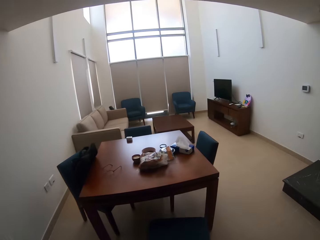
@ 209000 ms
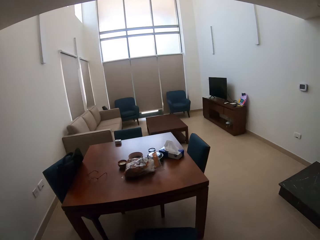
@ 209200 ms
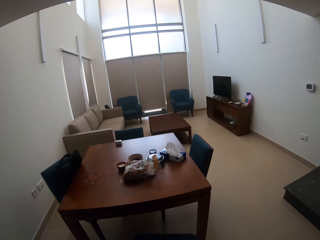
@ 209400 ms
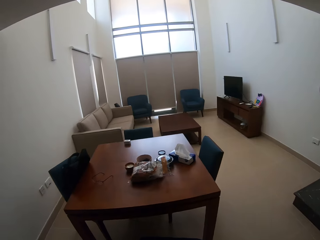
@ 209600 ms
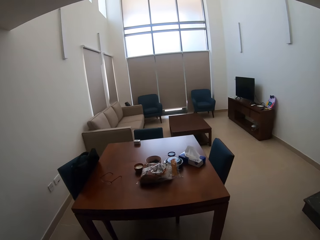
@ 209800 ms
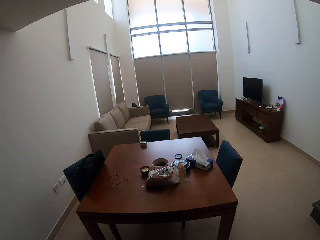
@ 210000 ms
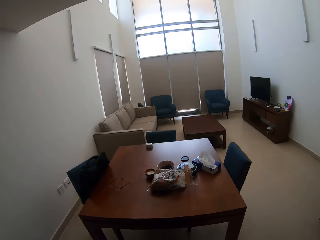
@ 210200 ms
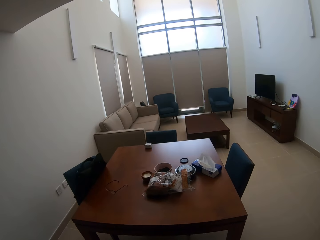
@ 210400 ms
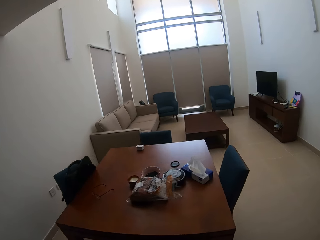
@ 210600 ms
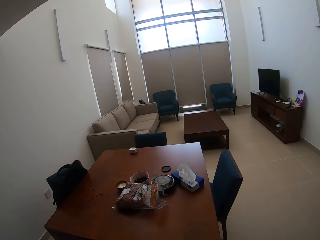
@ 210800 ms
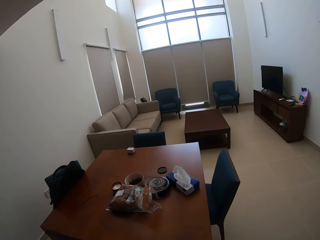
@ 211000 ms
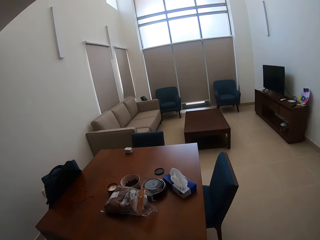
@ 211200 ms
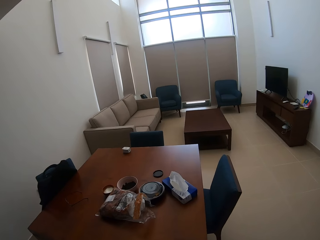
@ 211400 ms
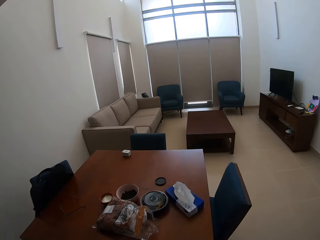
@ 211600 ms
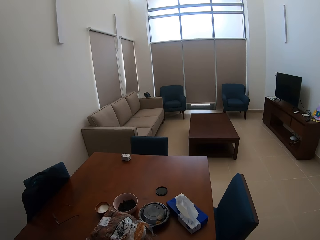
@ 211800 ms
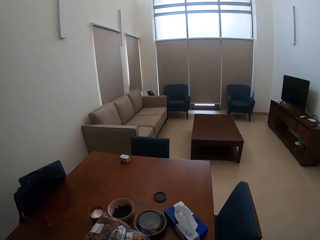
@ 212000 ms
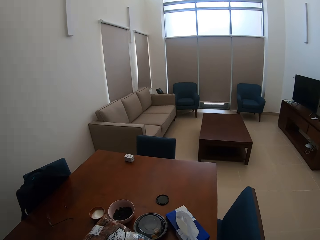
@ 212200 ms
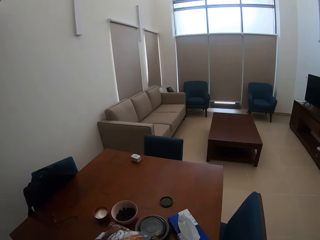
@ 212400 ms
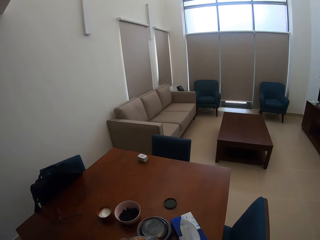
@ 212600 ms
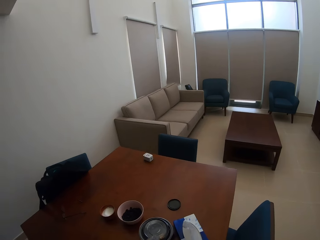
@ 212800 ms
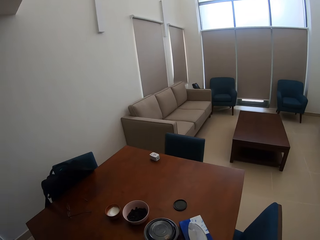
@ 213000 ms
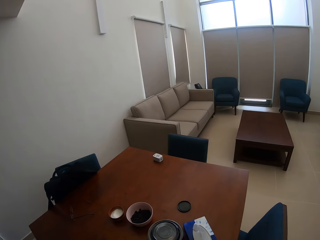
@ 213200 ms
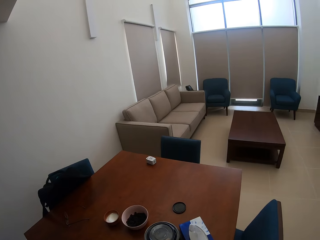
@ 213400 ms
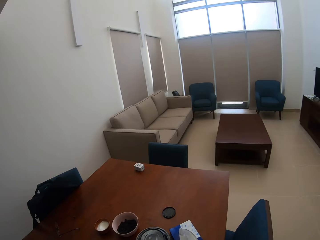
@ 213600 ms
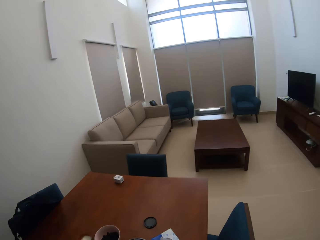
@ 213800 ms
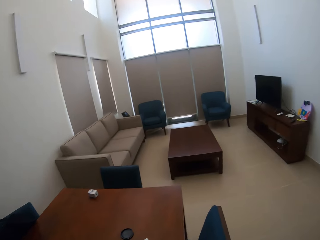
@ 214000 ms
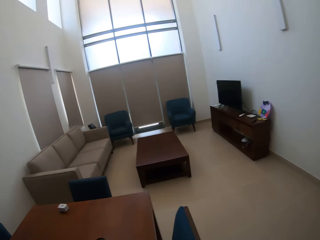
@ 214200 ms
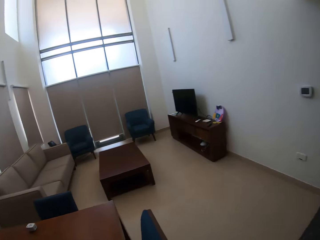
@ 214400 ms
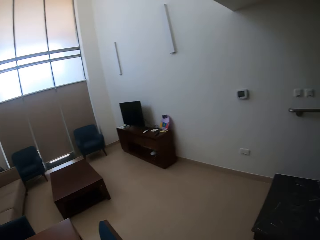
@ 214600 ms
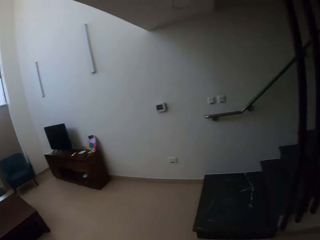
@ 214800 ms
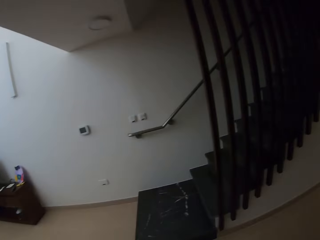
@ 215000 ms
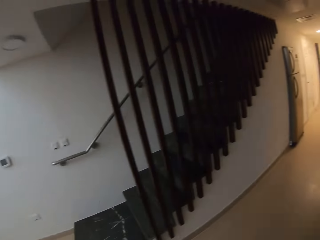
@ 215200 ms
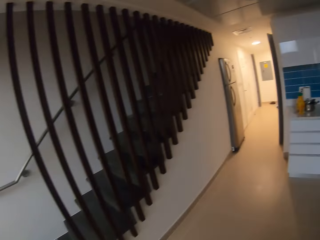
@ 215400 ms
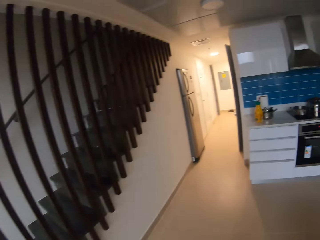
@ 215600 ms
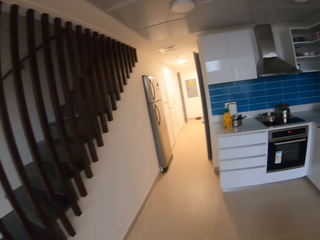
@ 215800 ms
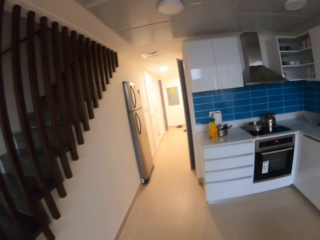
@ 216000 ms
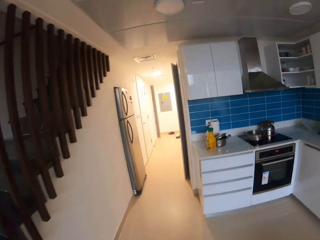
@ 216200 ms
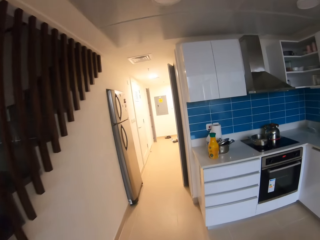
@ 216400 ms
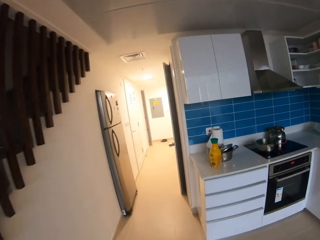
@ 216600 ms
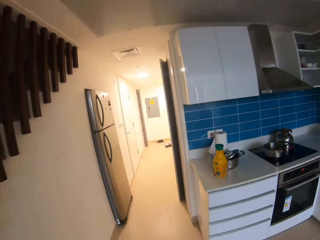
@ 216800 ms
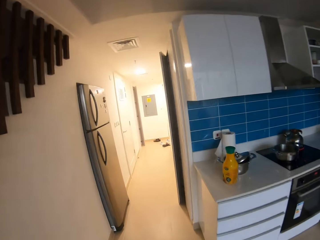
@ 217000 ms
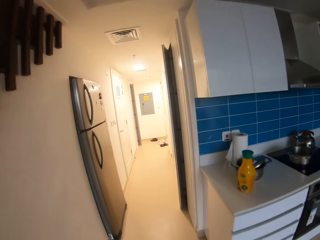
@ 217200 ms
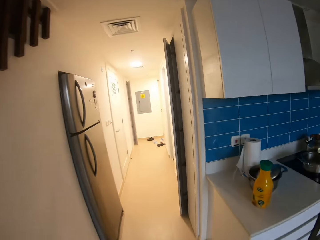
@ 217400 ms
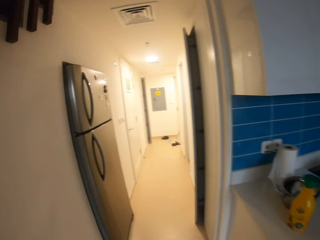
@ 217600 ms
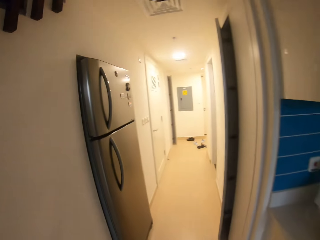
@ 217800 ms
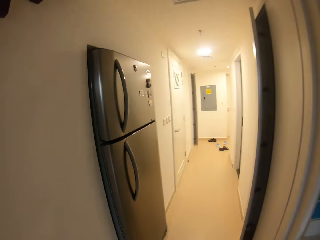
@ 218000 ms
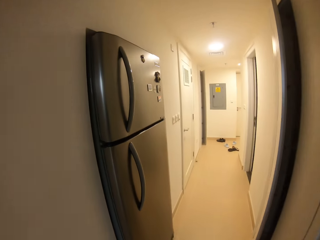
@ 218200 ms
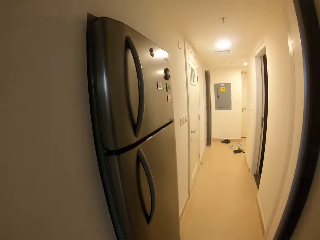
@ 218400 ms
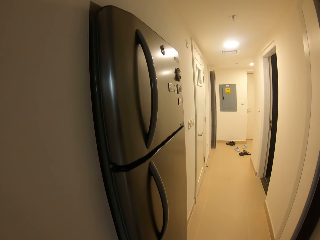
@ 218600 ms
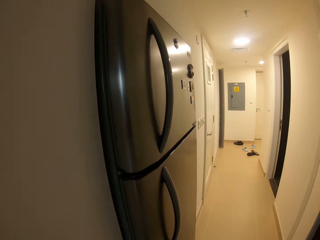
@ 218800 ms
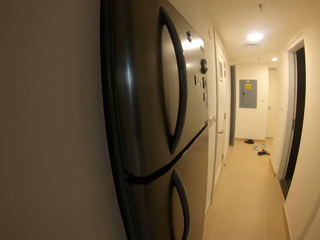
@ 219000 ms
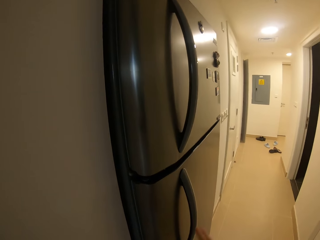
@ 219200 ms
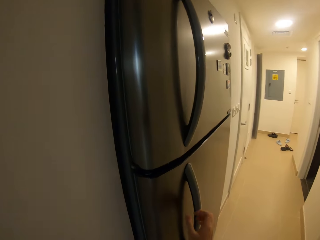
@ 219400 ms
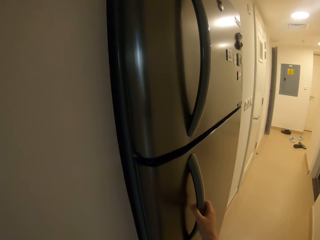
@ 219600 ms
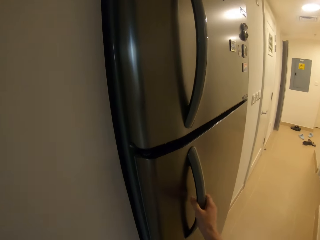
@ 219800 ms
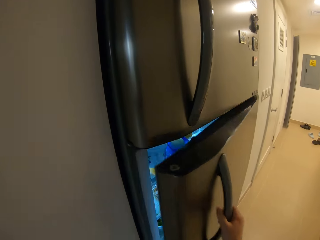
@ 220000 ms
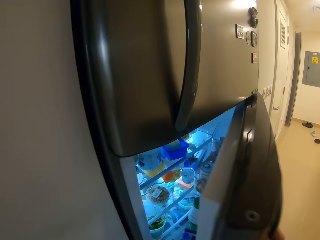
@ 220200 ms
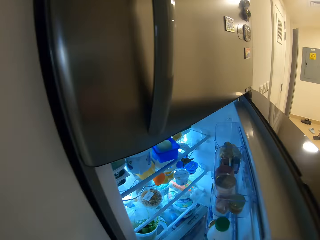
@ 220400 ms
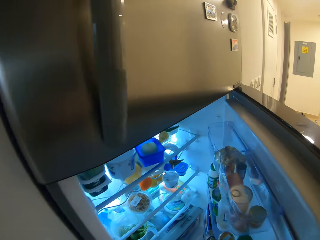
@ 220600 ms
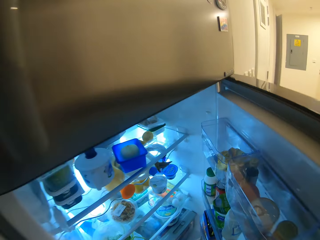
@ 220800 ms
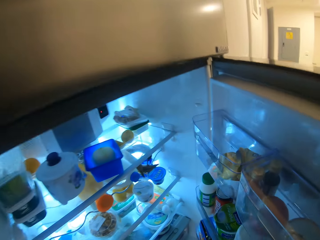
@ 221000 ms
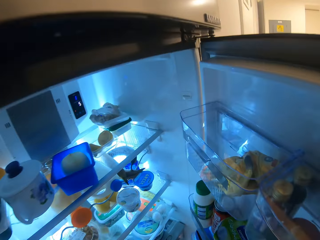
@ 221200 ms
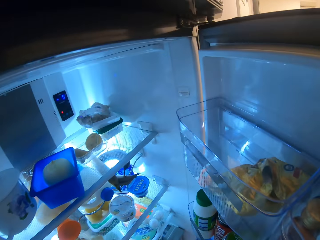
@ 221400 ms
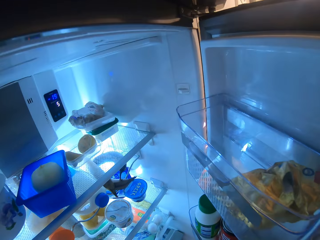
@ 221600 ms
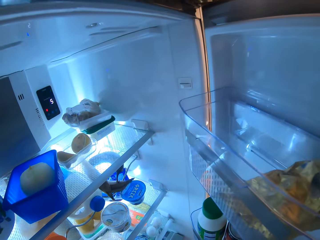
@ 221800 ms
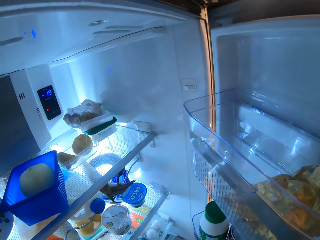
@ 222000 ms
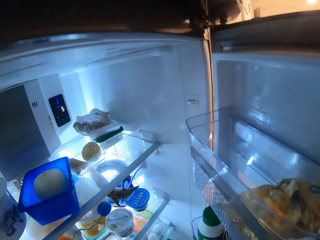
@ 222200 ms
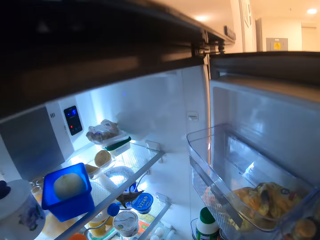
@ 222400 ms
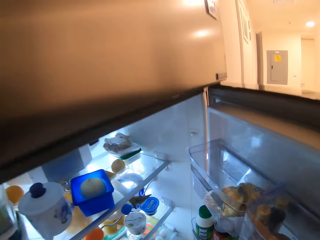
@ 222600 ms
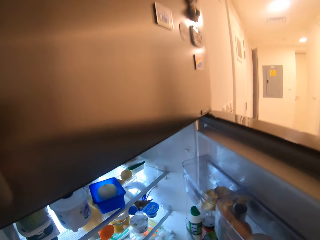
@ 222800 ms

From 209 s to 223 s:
The camera wearer moves towards the table. They pick something from the table. They turn around the table. They move towards the fridge. They walk in the house. They grab the fridge with the right hand. They open the fridge with the right hand.

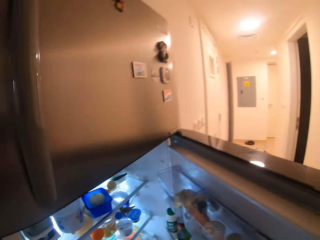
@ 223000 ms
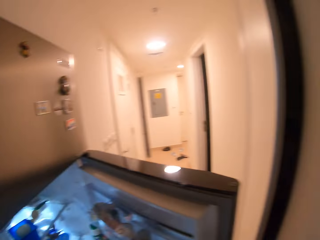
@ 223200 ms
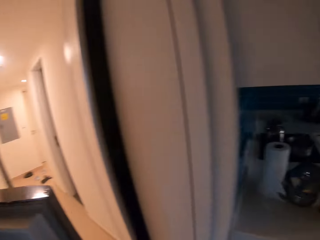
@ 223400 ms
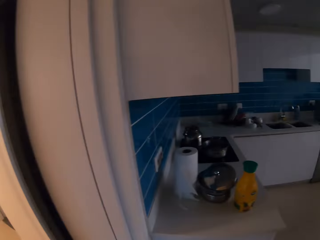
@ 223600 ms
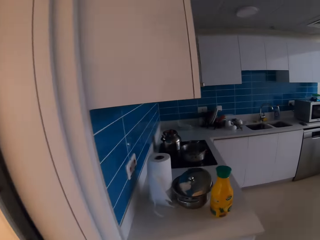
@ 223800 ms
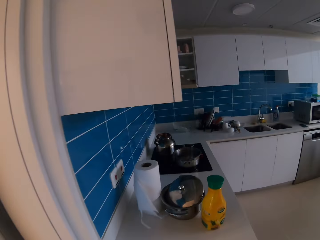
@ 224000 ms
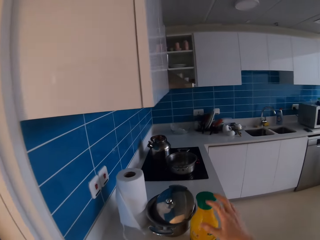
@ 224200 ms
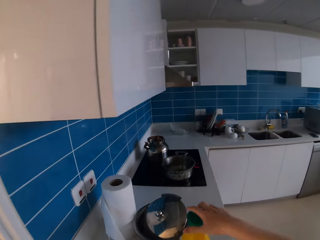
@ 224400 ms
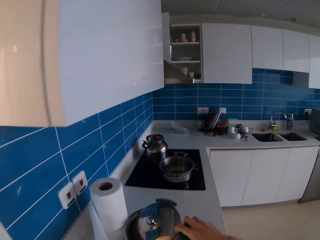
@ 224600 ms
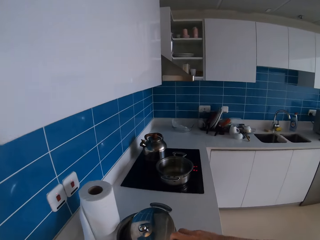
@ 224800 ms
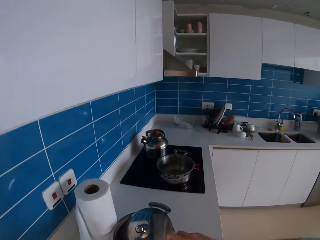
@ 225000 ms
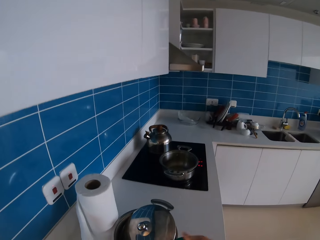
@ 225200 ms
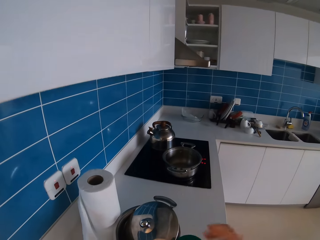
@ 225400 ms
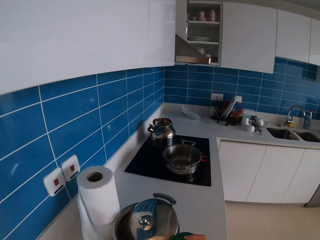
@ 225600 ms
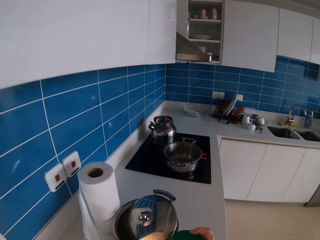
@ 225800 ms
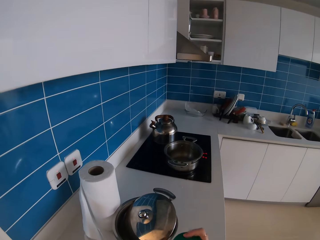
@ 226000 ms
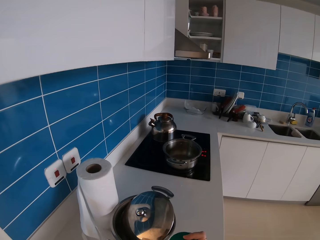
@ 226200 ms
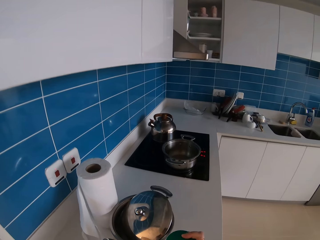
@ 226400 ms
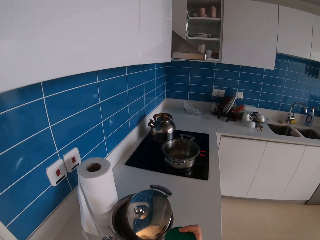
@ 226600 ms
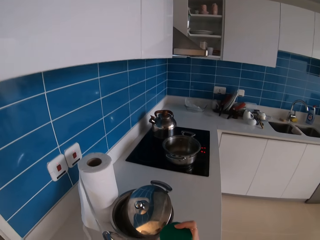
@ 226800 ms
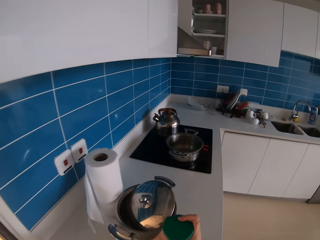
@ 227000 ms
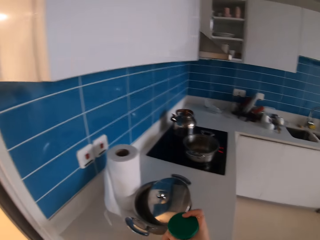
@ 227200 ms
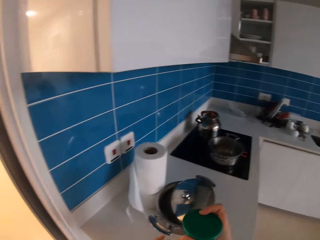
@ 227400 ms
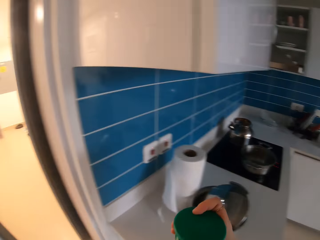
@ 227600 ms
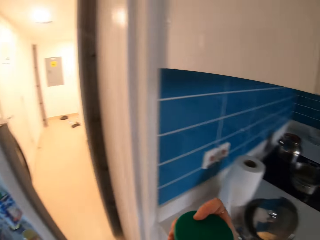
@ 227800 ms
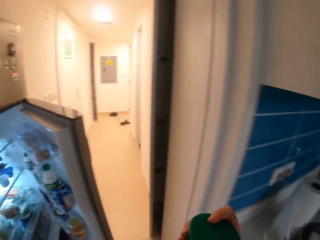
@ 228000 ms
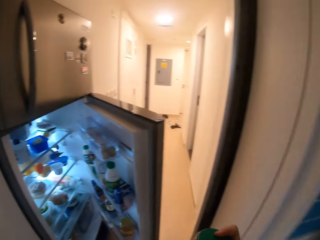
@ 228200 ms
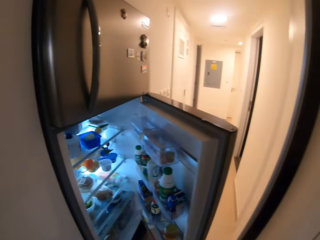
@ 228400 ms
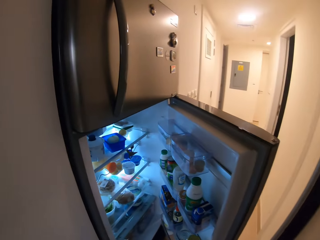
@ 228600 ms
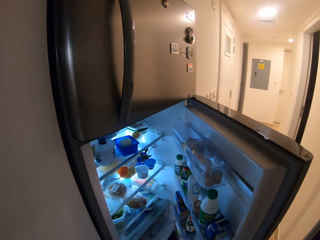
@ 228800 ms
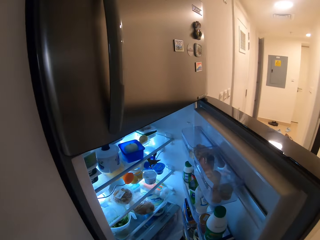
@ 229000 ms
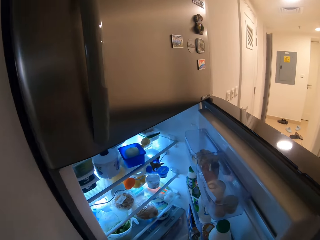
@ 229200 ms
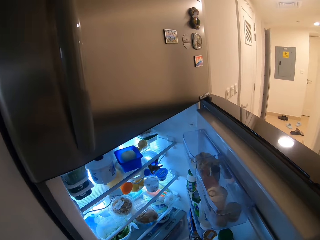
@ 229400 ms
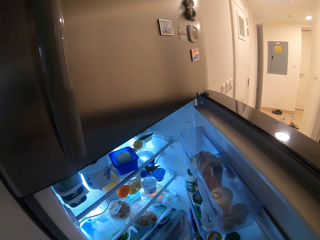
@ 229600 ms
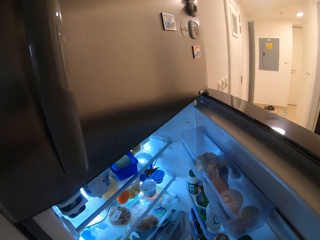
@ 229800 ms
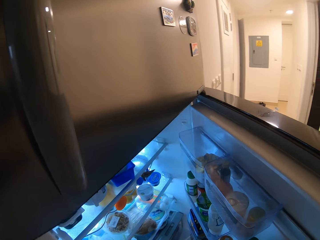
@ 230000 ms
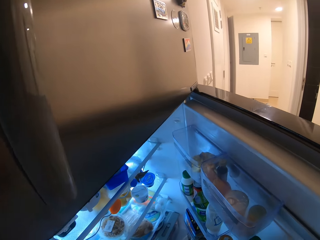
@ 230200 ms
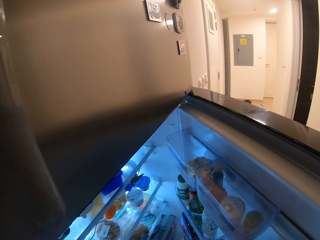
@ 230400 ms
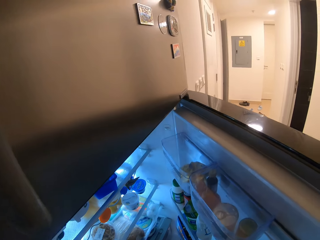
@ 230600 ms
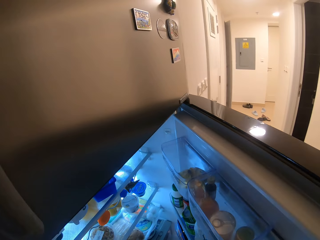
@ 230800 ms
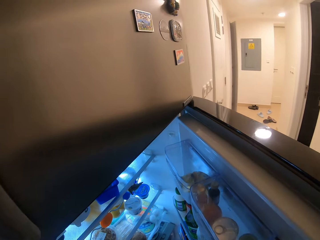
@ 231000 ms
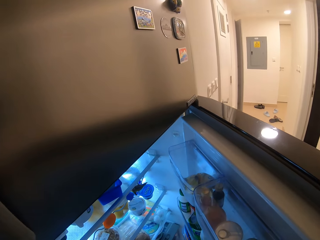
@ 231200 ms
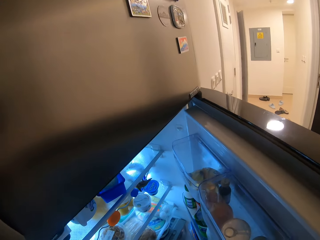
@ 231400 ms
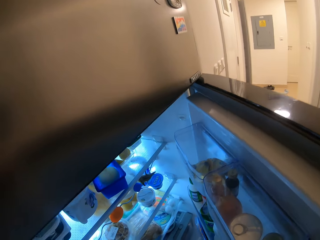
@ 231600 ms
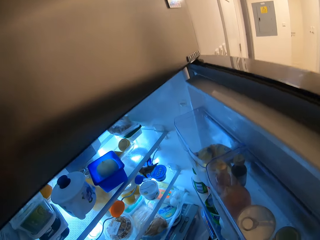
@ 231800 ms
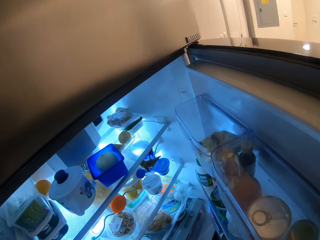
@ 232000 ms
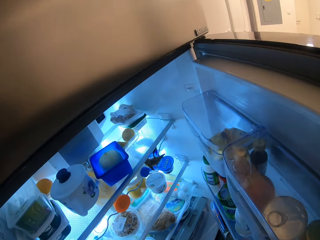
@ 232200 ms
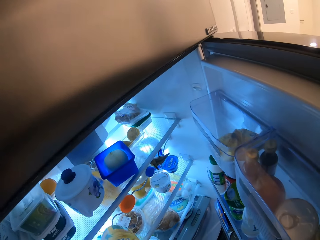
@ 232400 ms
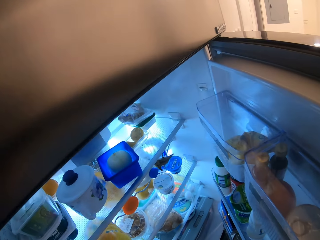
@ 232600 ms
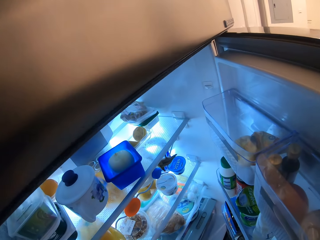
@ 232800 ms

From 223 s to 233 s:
The camera wearer turns around the fridge. They move towards the counter top. They grab a jerry can with the right hand from the table. They pick the jerry can towards the fridge. They put something in the fridge.
